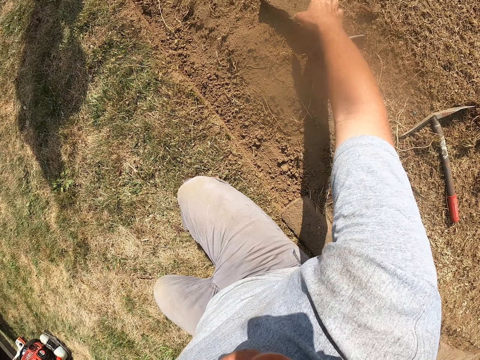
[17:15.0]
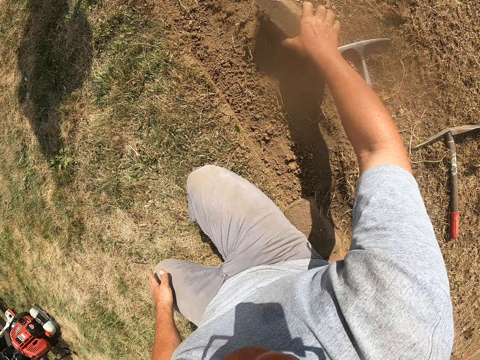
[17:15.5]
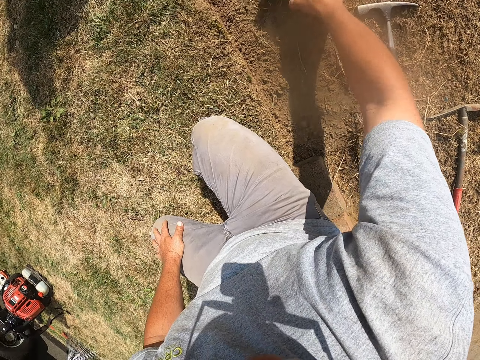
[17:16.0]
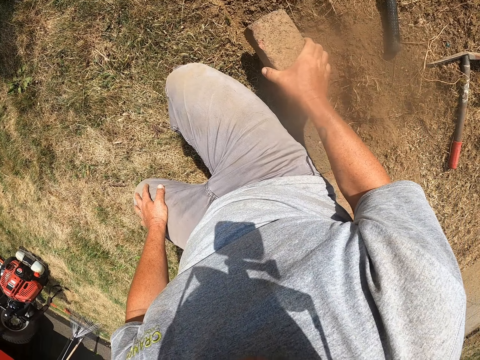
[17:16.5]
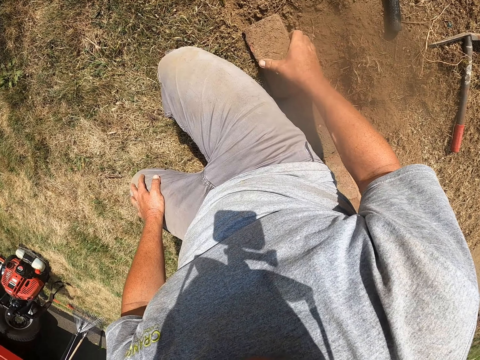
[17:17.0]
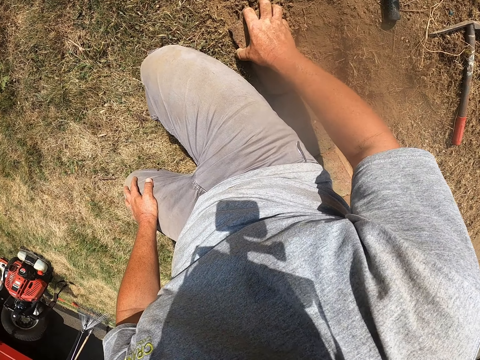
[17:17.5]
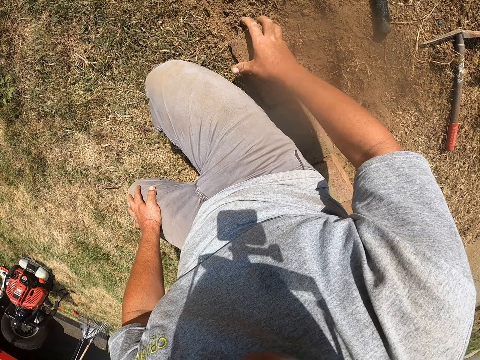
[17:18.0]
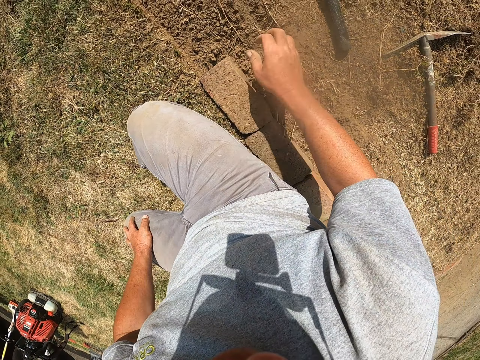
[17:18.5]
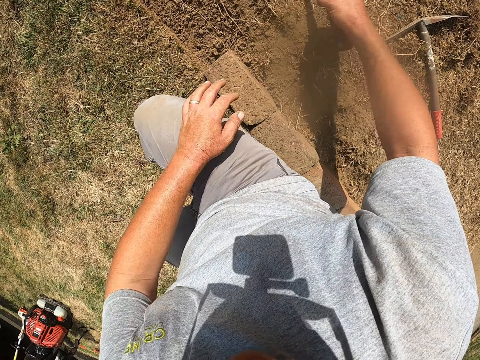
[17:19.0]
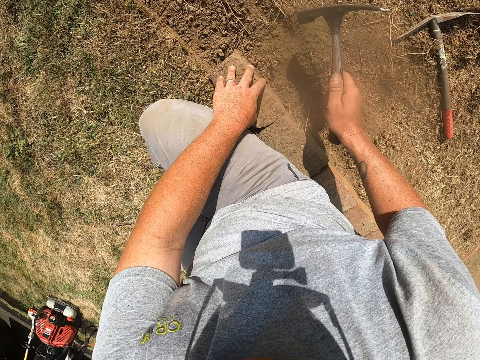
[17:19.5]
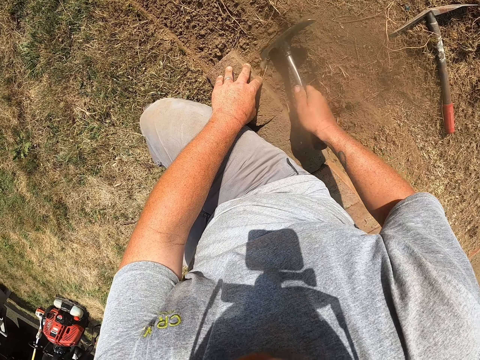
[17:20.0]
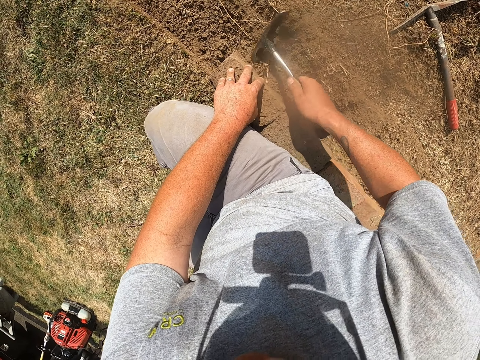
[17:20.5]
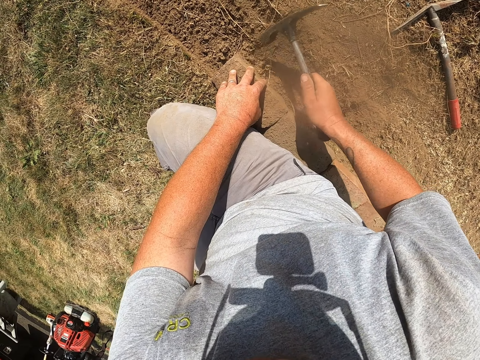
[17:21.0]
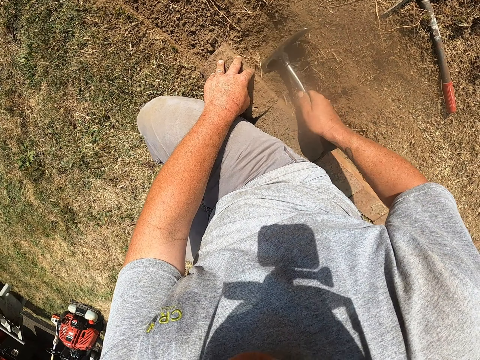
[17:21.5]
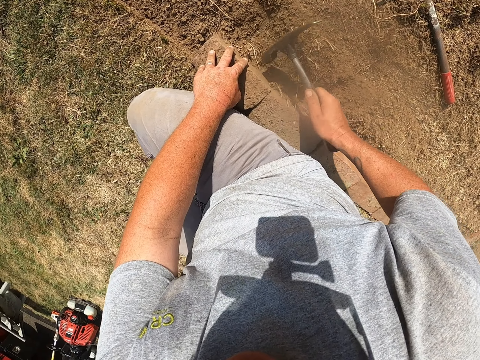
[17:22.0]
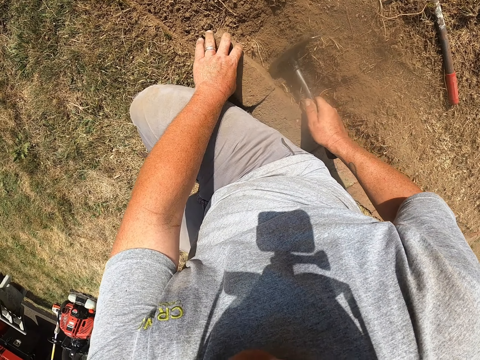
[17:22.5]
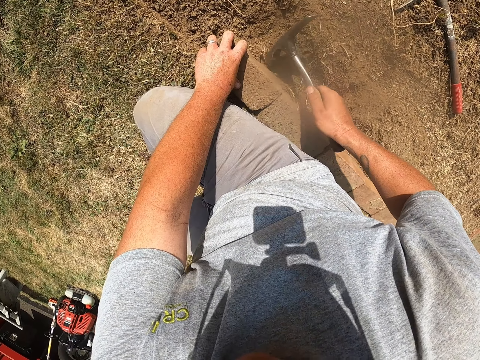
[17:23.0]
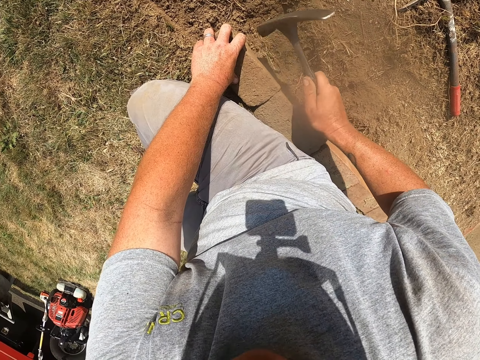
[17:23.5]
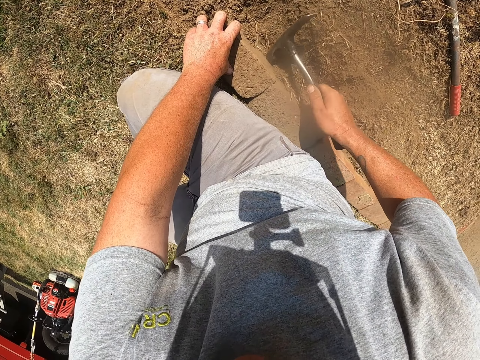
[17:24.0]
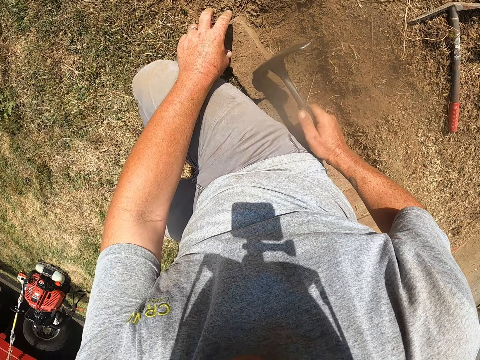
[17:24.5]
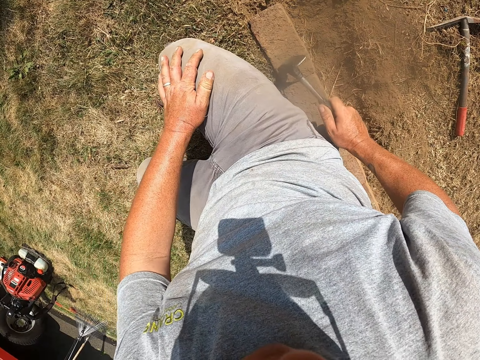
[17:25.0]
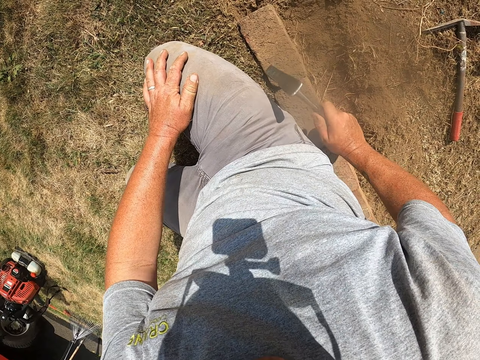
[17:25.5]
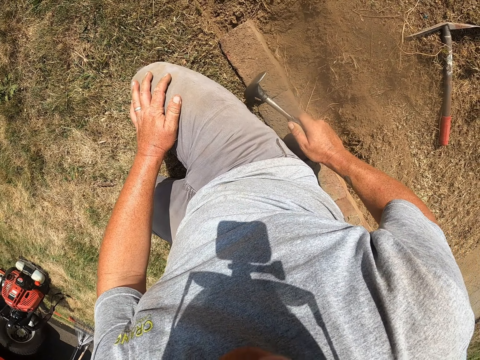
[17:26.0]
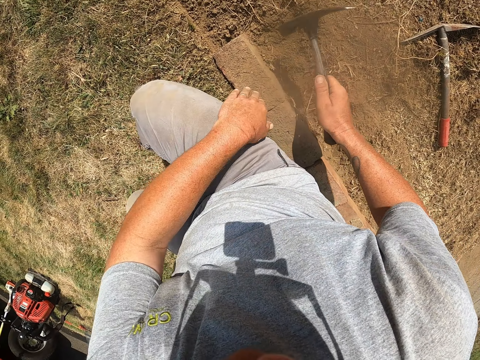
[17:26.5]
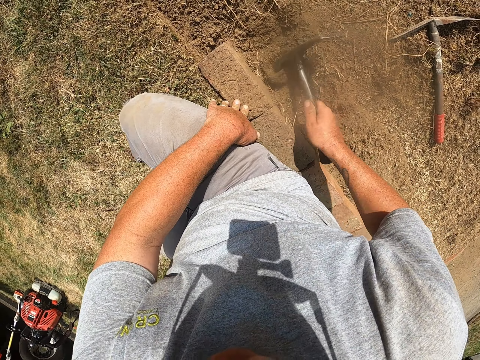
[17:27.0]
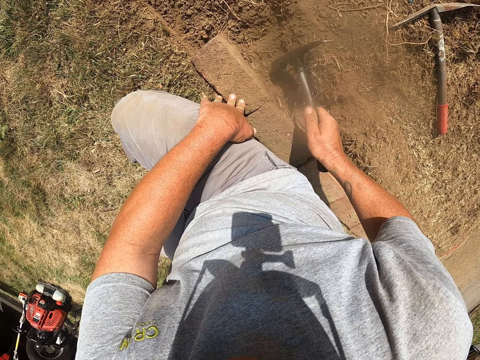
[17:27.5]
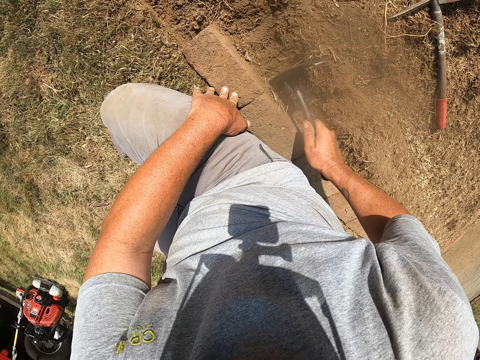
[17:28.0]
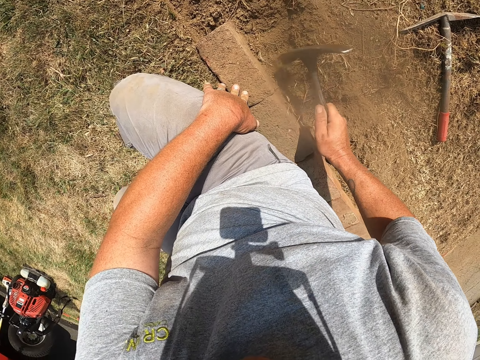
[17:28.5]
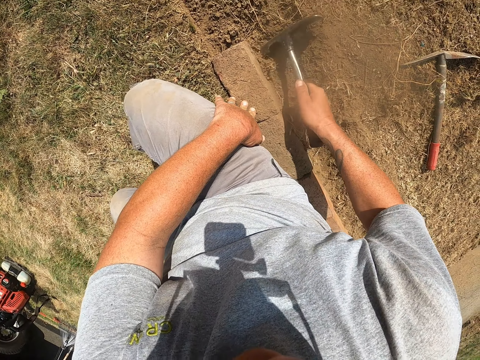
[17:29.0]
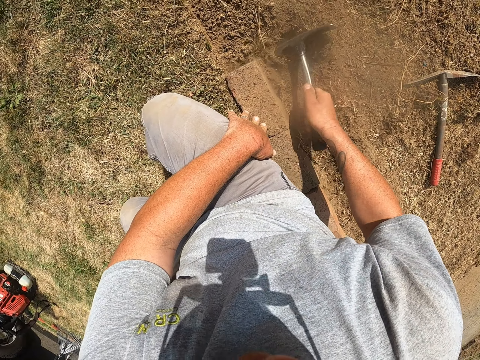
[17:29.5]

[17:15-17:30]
The camera wearer holds the brick. He picks up the mattock on the floor. He picks the brick. He lays the brick on the ground. He adjusts the brick. He picks up the mattock on the floor. He holds the brick. He hits the brick with the mattock on his right hand. He digs the ground. He hits the brick. He holds the brick. He digs the ground.

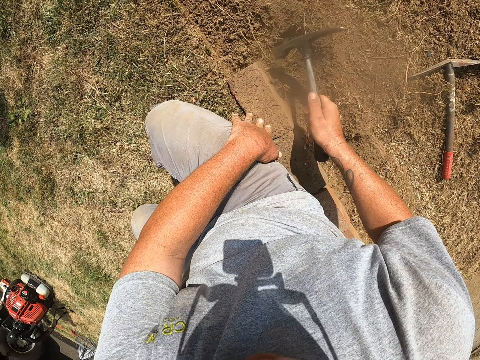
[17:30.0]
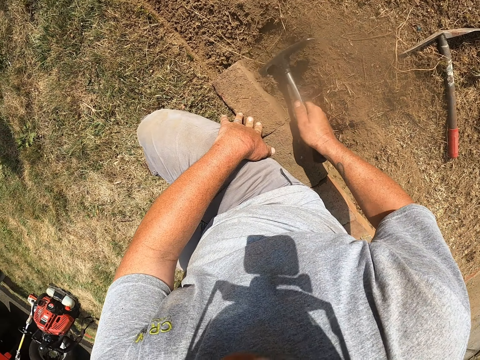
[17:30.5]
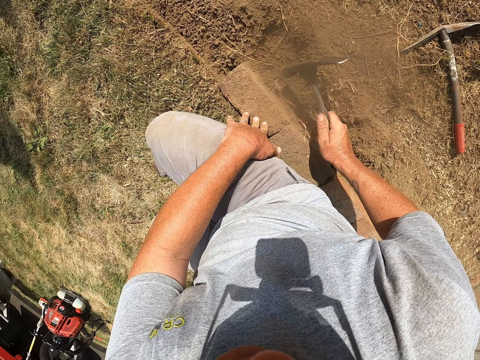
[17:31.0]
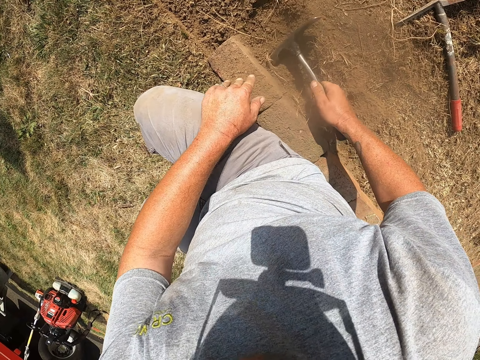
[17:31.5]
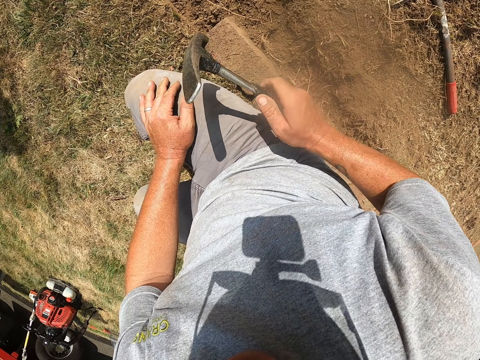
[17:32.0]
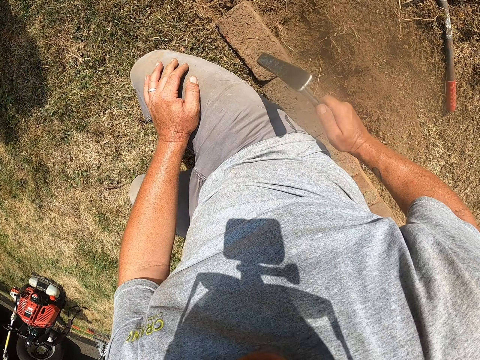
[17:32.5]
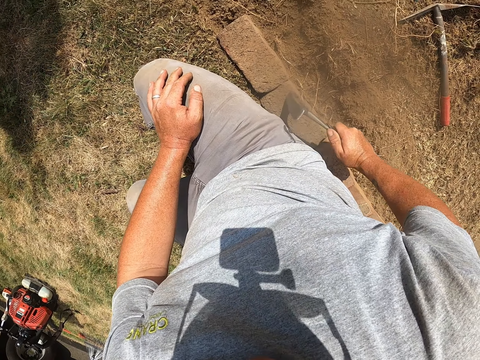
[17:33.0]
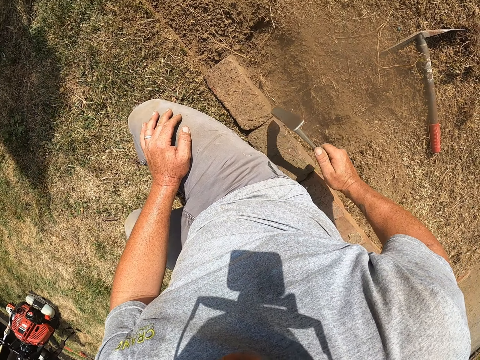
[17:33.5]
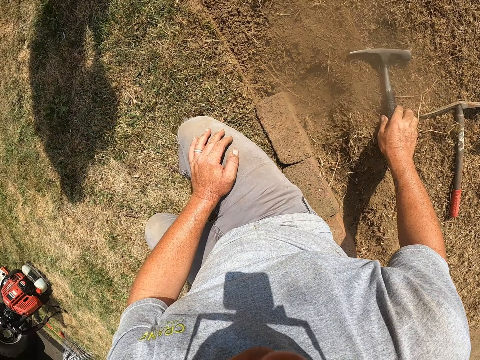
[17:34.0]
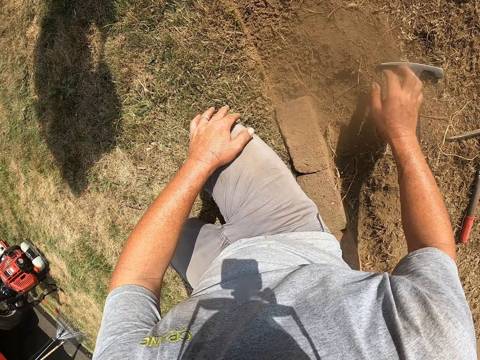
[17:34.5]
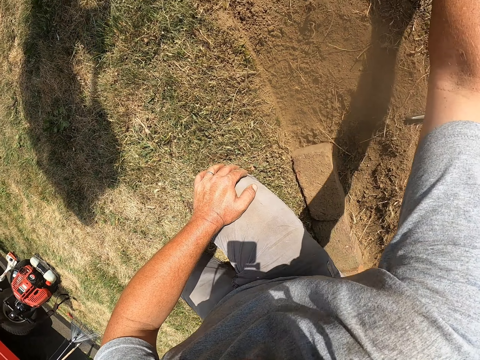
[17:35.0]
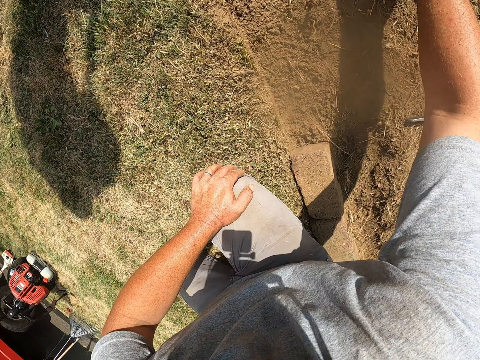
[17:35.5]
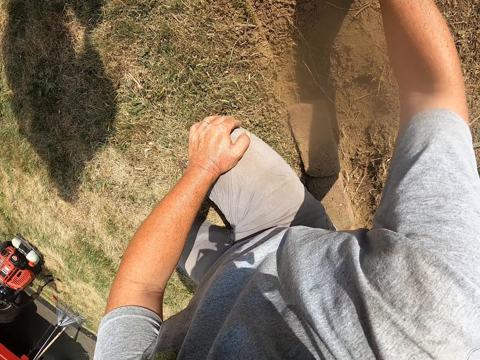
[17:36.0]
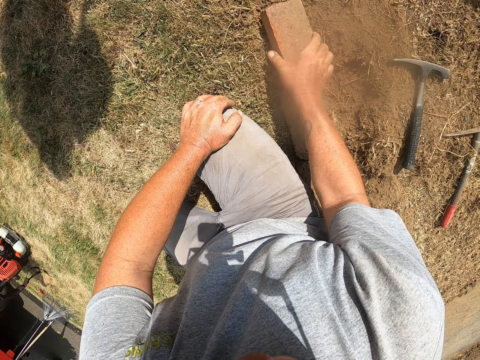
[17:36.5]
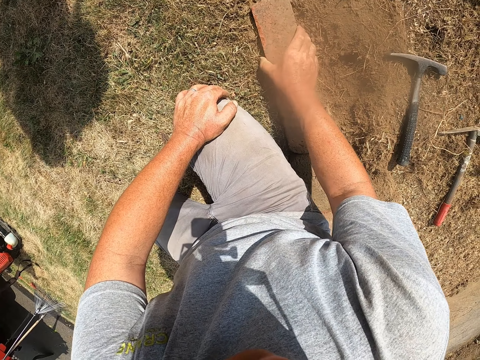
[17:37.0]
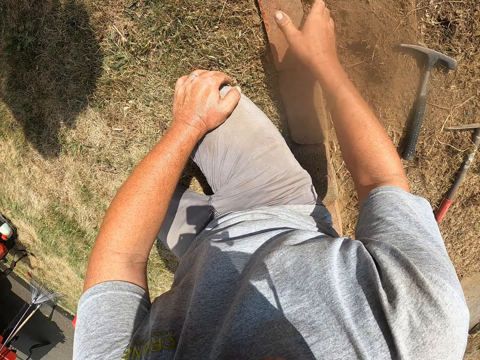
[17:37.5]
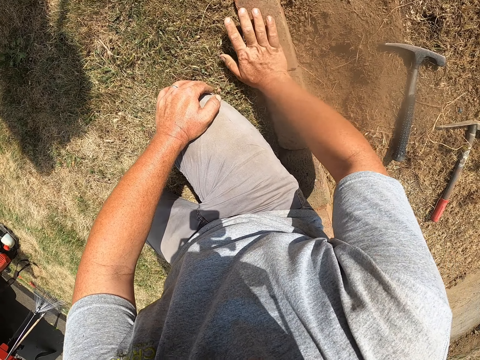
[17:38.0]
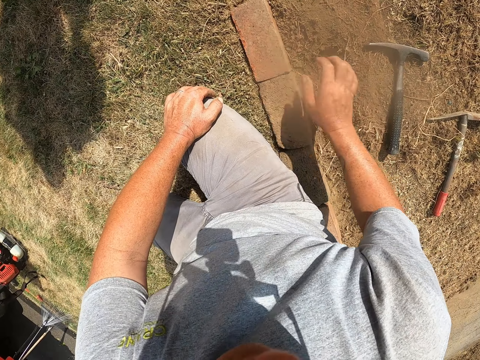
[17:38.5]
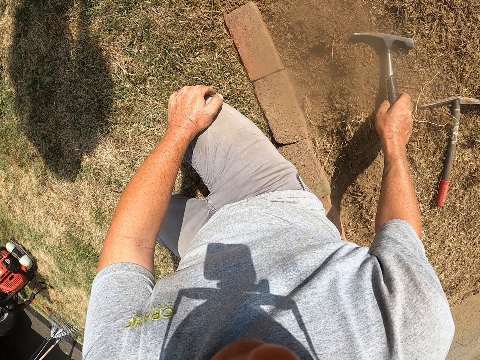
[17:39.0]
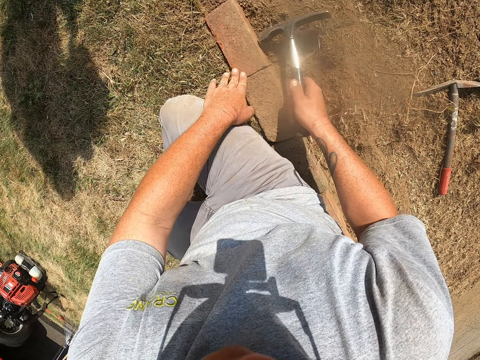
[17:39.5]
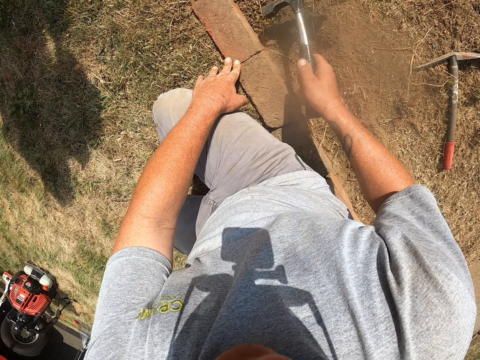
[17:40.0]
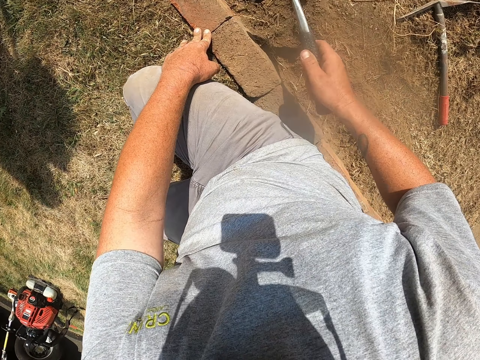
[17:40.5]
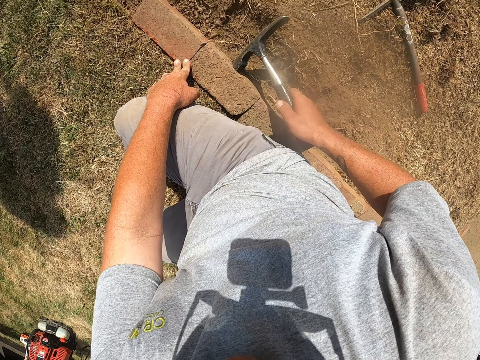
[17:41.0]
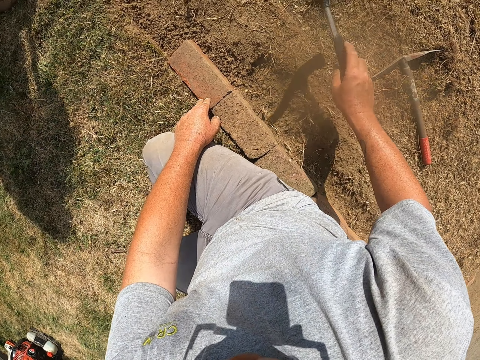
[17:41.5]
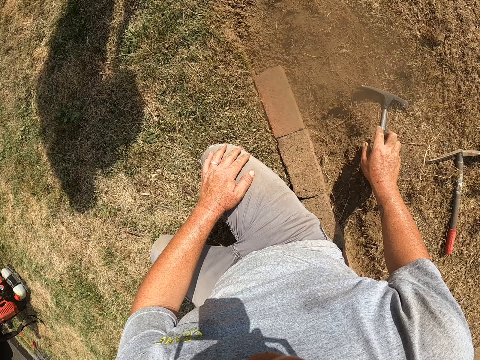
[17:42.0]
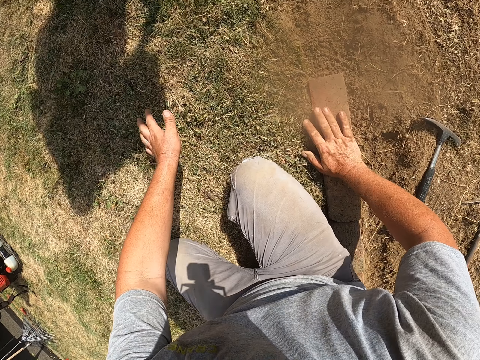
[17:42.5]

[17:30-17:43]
The camera wearer hits the brick. He throws the mattock on the floor. He picks up the mattock on the floor. He lays the brick on the ground. He hits the brick. He picks up the mattock on the floor. He hits the brick with the mattock on his right hand. He holds the brick. He throws the mattock on the floor.
